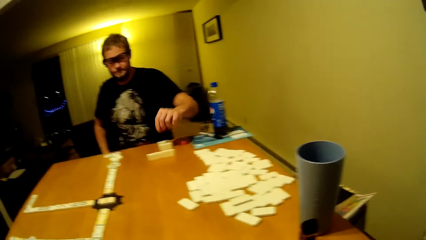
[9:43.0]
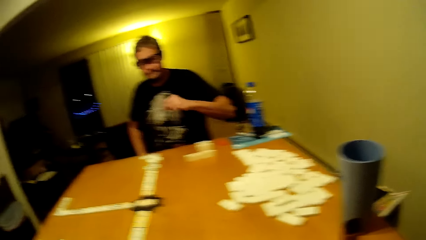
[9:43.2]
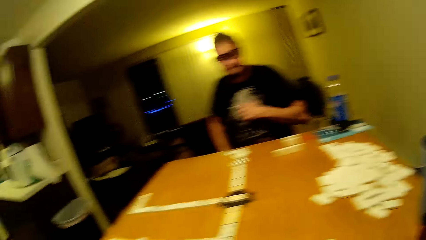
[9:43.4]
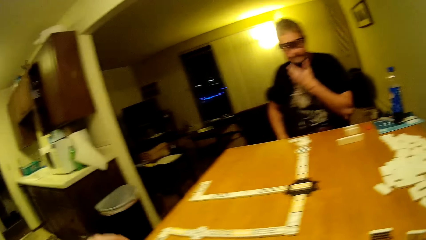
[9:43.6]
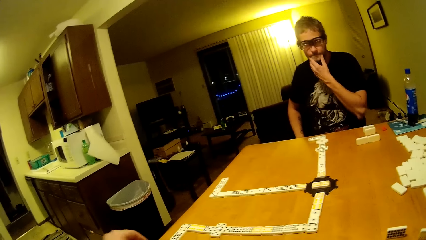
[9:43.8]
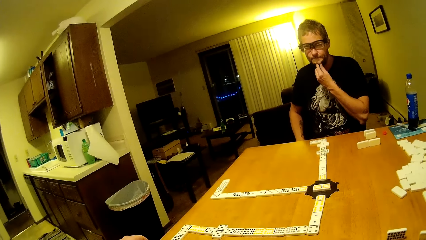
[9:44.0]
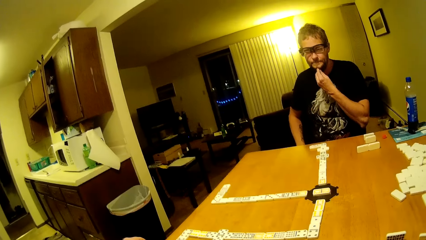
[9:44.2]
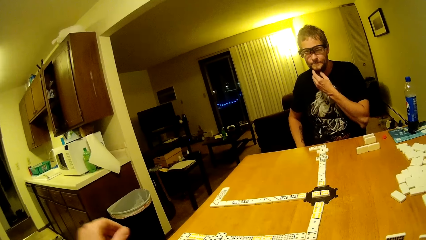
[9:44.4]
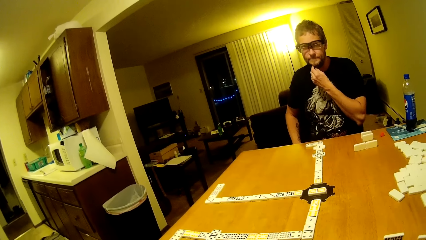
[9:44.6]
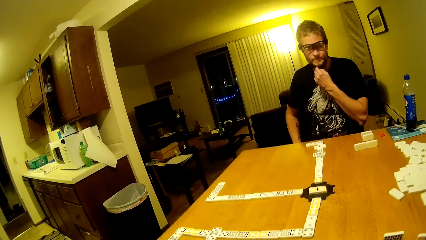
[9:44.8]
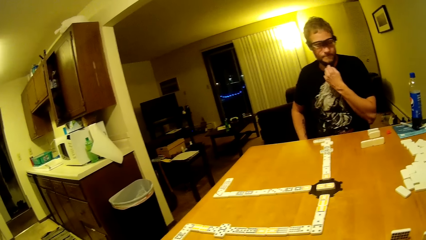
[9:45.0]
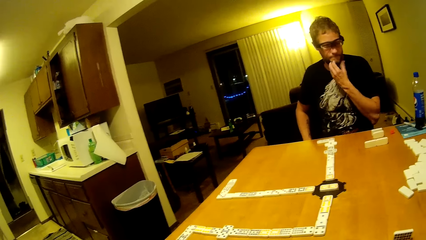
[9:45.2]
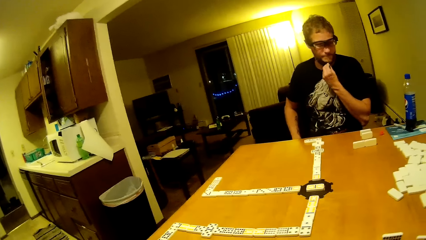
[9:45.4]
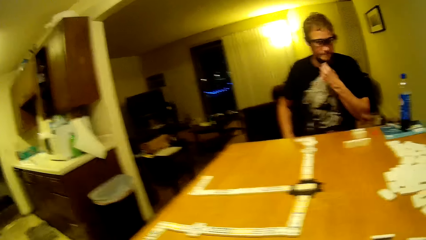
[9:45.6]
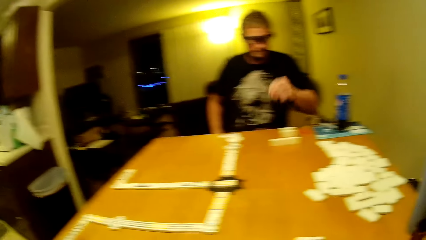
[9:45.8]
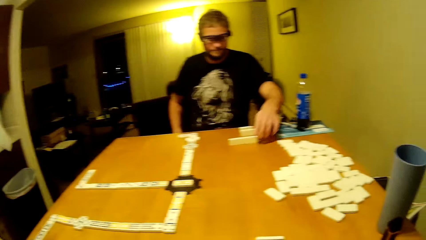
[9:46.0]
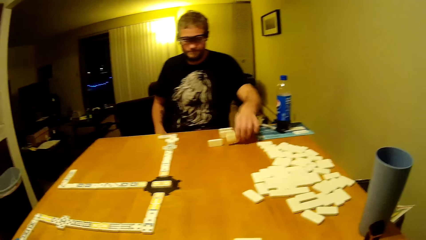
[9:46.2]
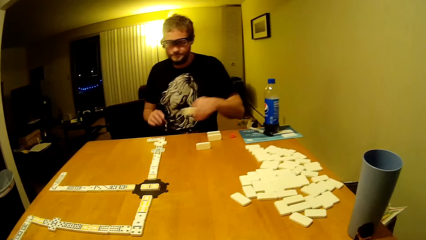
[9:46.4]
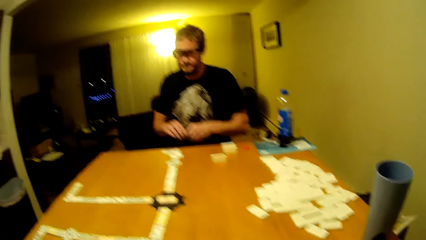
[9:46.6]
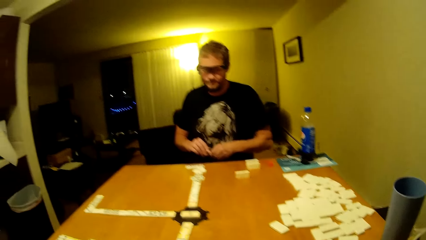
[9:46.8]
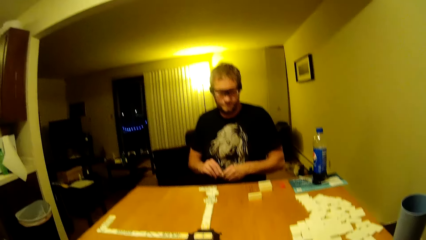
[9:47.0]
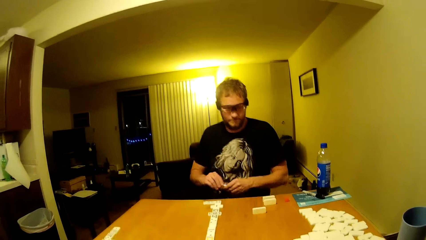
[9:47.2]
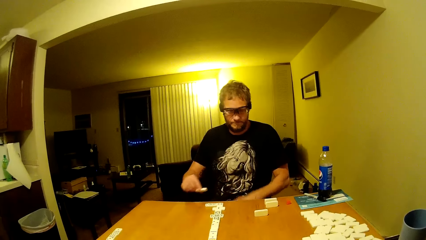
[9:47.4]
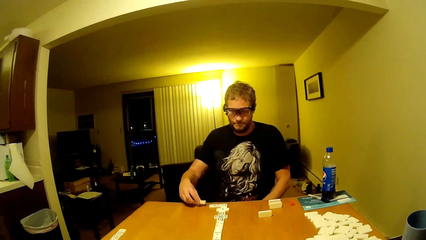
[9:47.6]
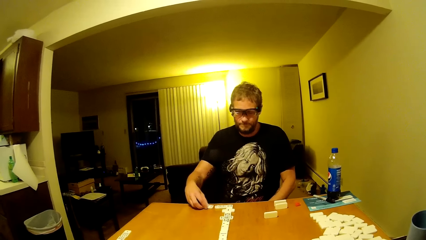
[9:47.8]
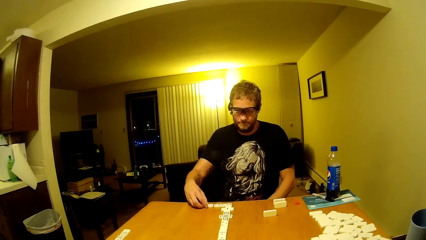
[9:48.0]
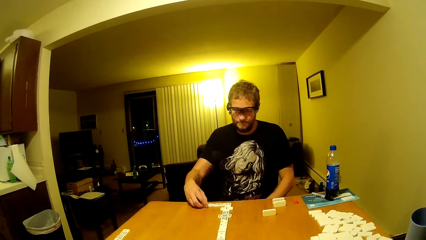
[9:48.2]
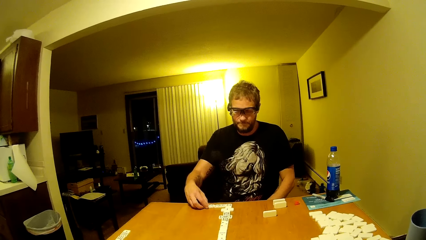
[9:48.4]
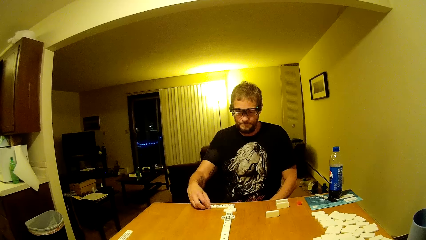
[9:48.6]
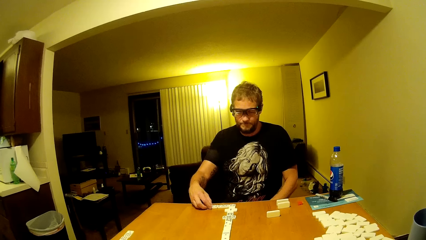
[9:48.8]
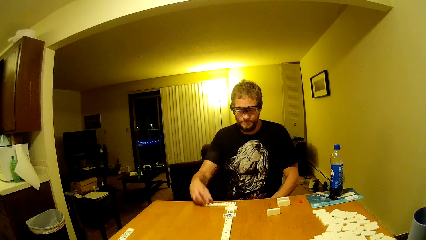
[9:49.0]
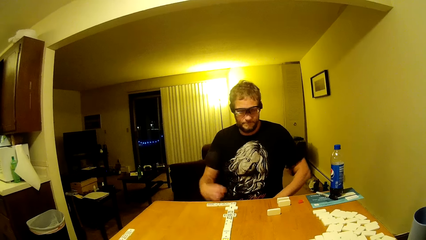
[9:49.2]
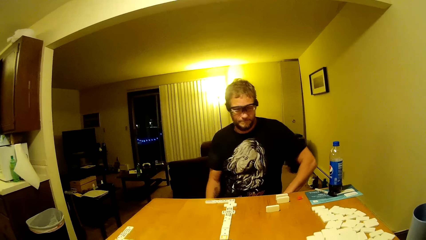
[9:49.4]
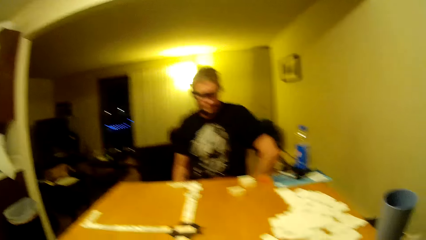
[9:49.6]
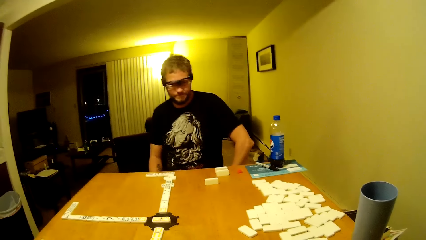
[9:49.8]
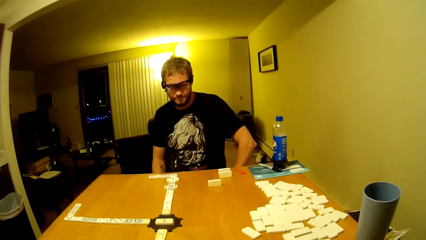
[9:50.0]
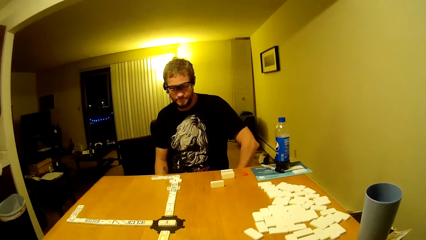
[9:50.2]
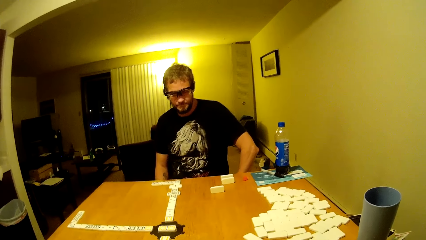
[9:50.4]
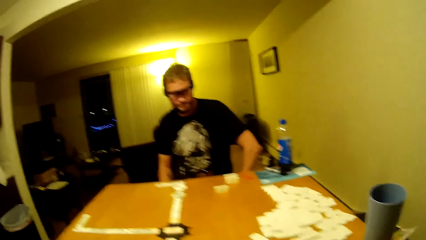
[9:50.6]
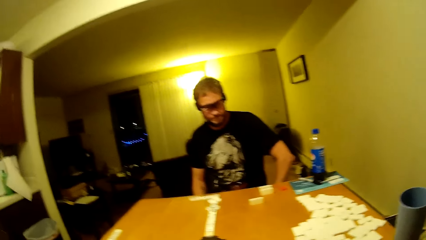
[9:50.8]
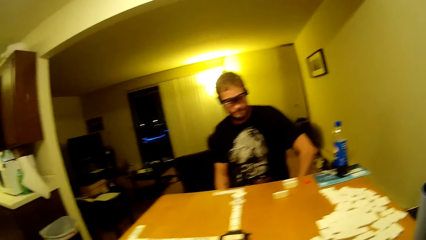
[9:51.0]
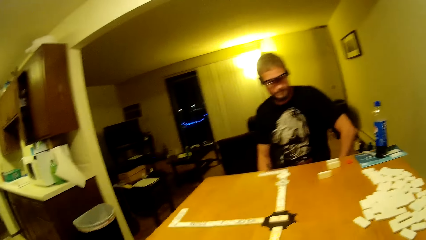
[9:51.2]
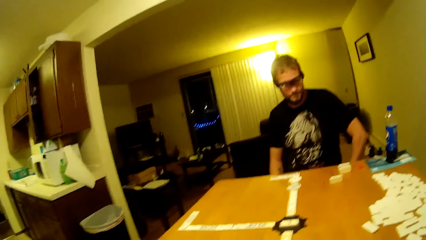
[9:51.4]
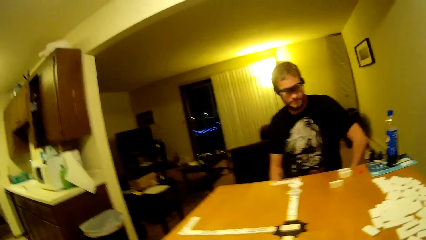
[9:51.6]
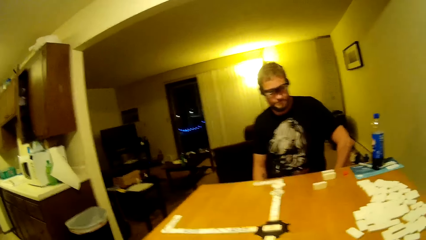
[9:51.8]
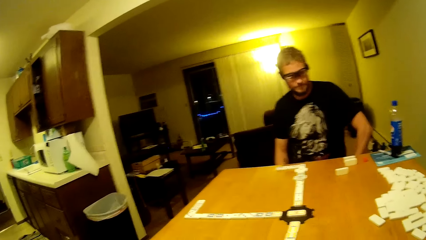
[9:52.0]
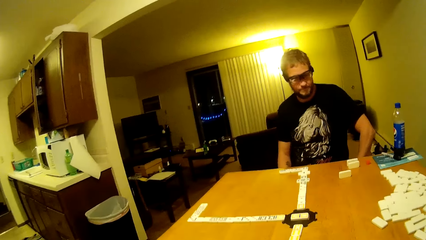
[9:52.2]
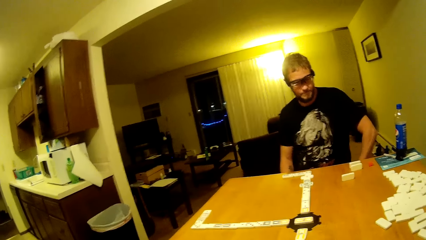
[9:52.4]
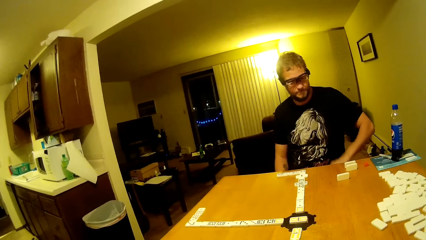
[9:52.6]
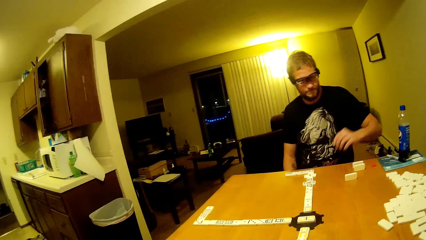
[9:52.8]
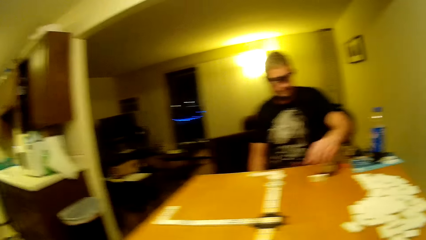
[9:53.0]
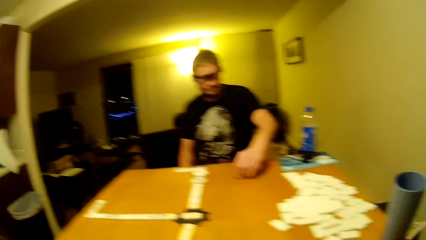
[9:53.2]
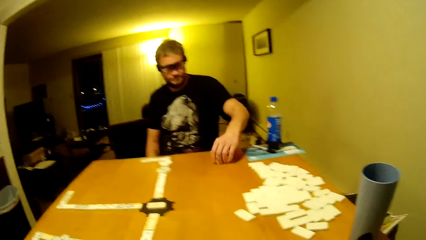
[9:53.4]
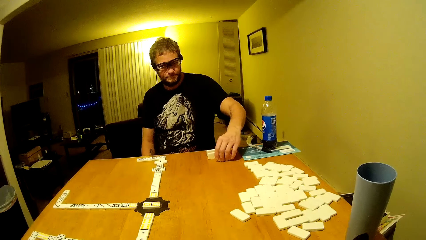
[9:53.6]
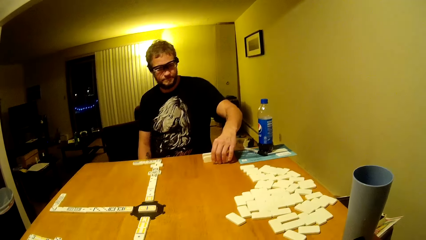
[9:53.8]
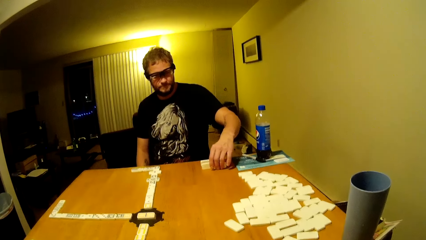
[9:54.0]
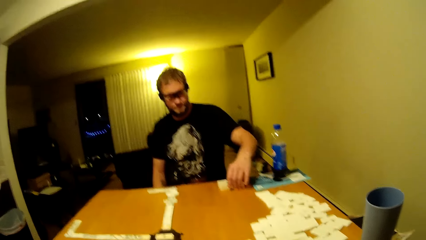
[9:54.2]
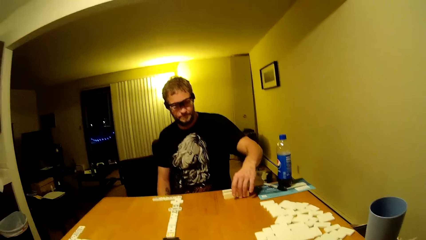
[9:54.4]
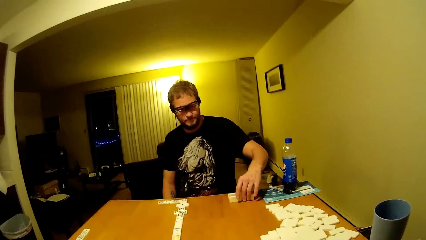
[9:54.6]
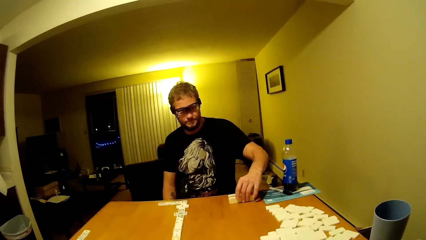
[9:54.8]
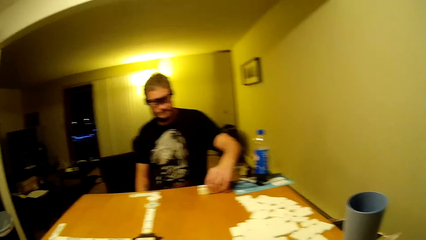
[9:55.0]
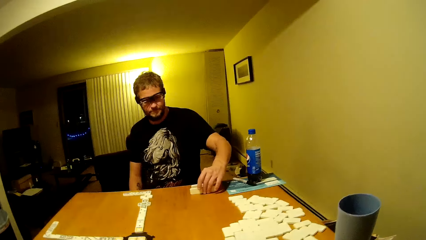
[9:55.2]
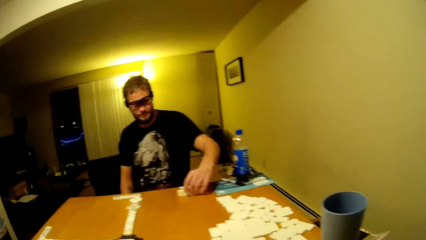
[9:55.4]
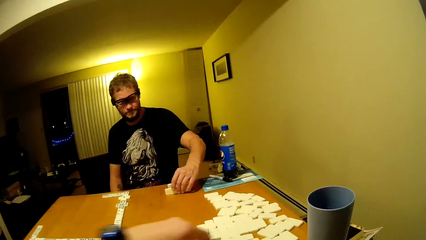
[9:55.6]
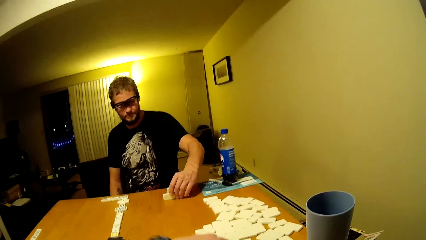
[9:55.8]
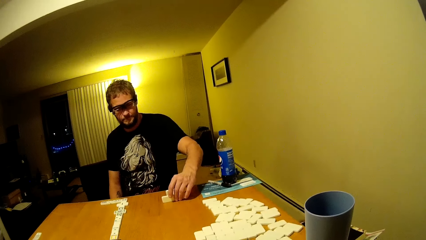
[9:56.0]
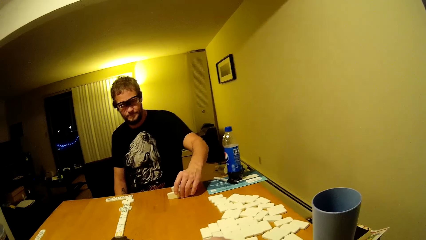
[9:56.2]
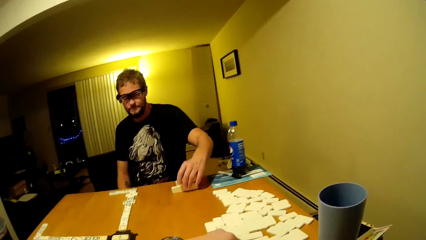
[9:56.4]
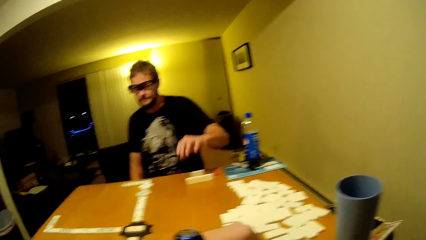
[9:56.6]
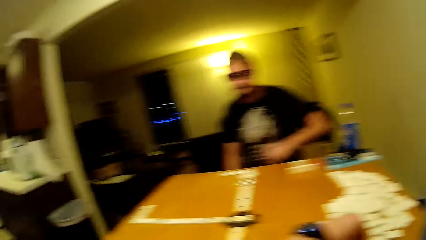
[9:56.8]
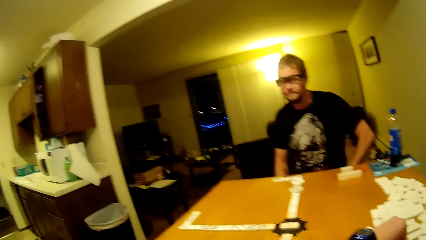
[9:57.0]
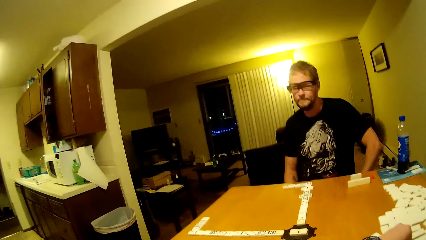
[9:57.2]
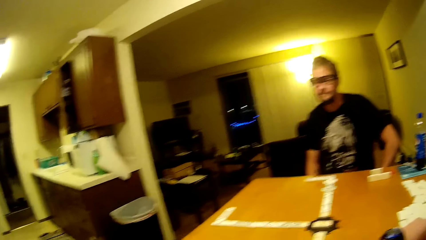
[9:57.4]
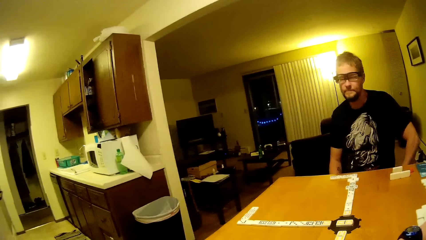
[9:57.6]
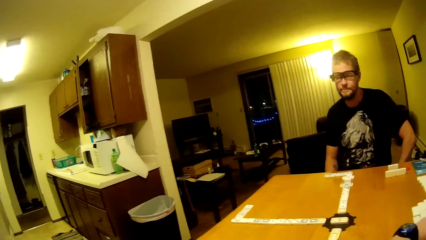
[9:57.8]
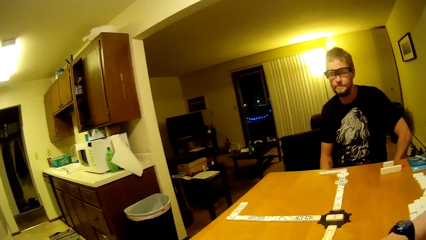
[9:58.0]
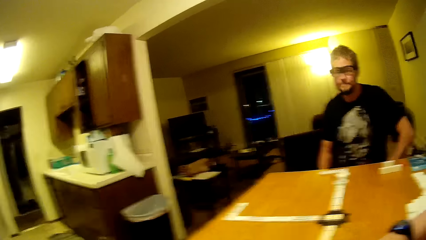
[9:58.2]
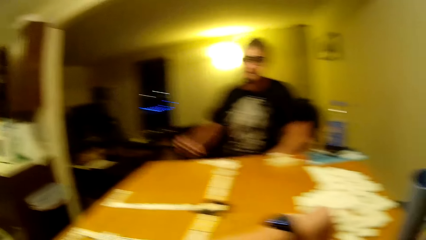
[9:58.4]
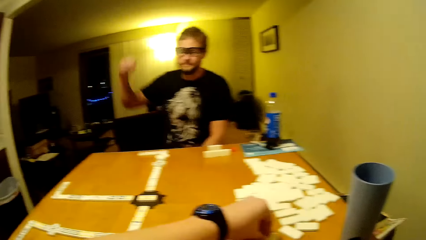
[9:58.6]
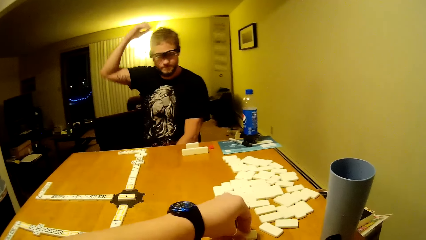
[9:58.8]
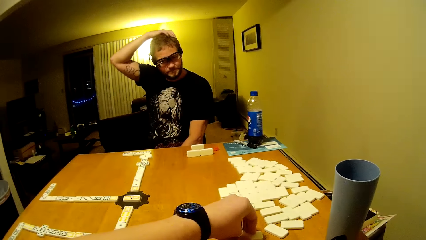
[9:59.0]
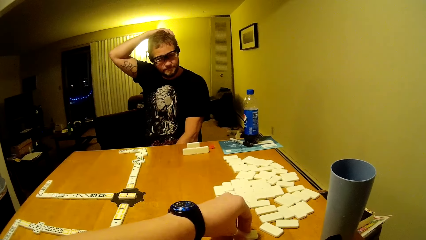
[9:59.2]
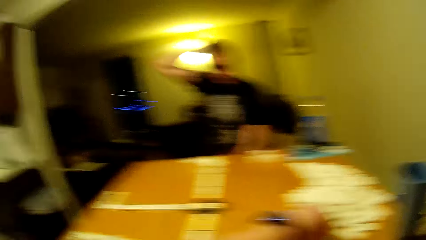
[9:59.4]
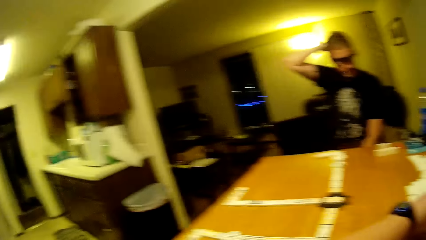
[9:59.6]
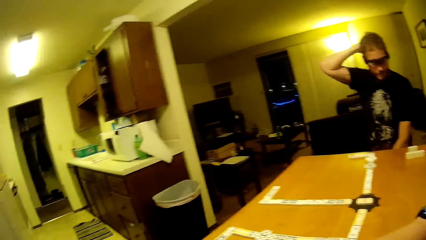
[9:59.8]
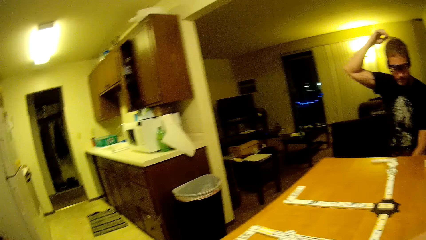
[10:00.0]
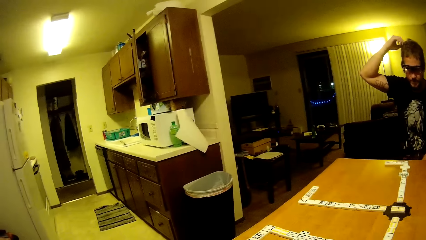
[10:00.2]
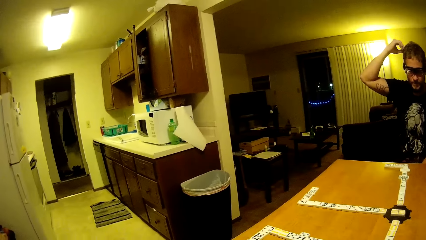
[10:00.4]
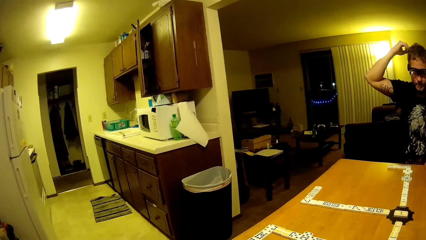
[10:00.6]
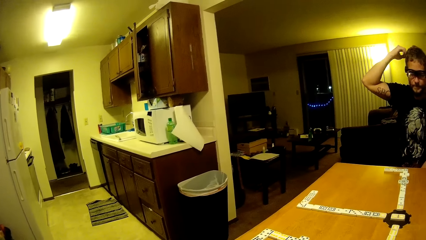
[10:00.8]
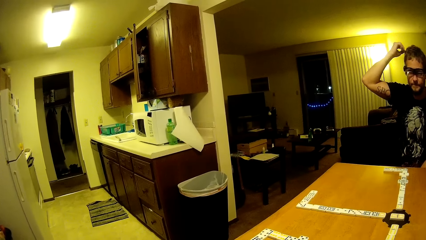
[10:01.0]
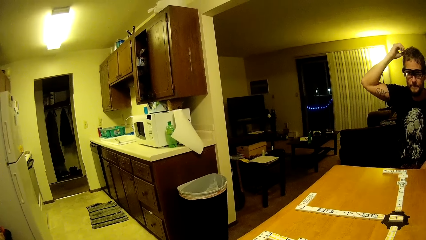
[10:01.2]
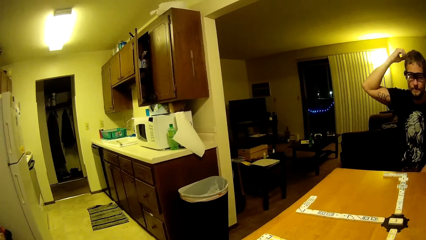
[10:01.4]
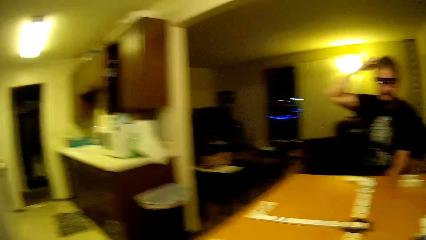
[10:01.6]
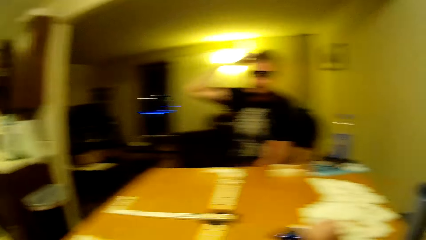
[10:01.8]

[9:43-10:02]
A man plays dominoes. The man picks a domino, places the domino on the dominoes game table and moves a domino. The camera wearer picks a domino. They play dominoes. The man scratches his head. The camera wearer looks at the kitchen.
